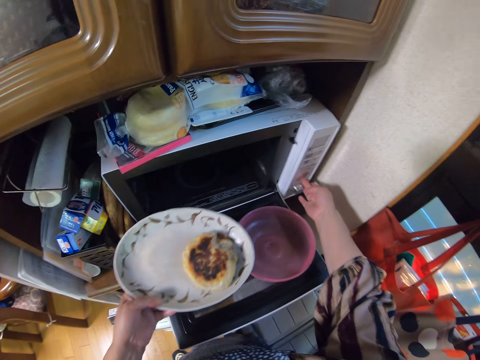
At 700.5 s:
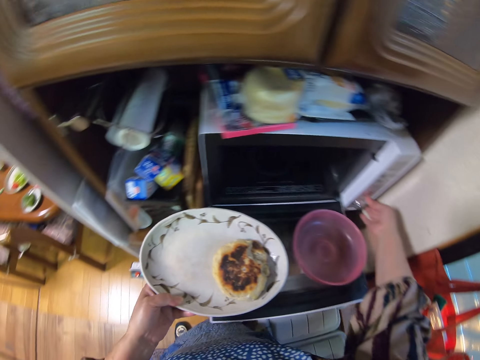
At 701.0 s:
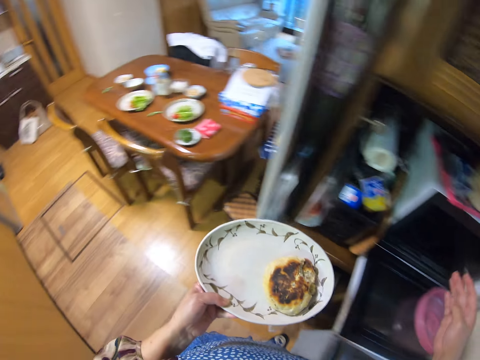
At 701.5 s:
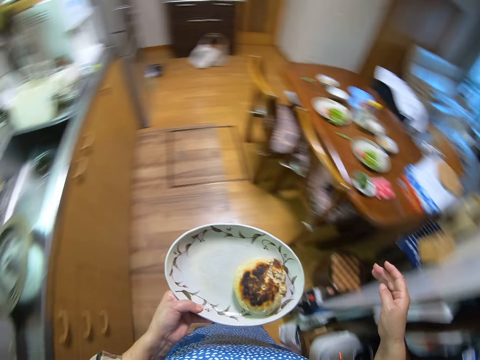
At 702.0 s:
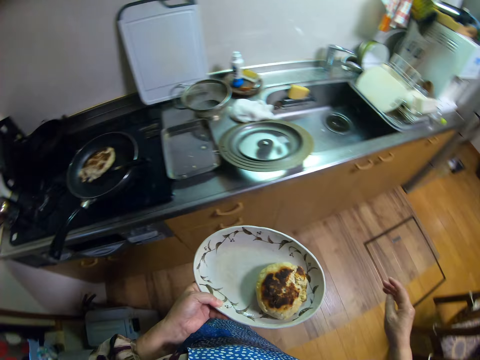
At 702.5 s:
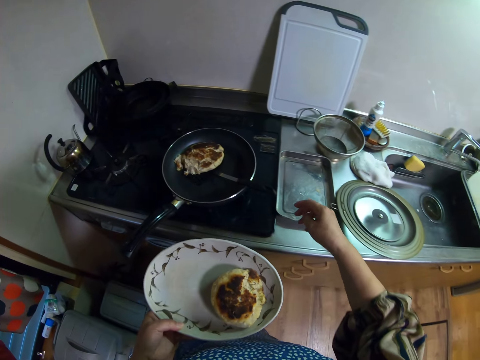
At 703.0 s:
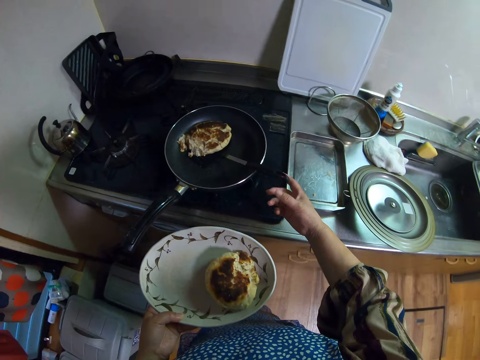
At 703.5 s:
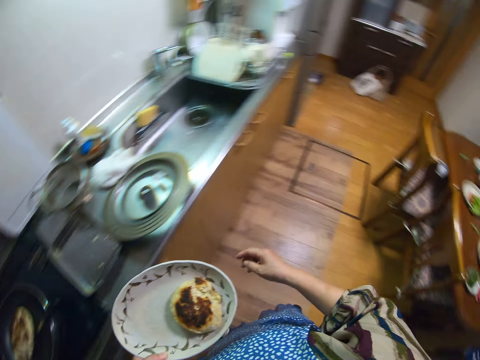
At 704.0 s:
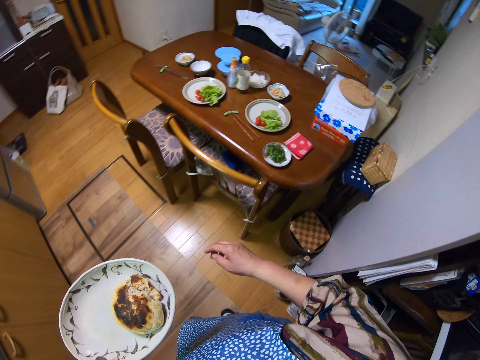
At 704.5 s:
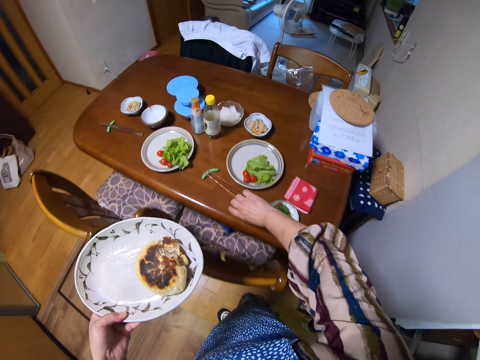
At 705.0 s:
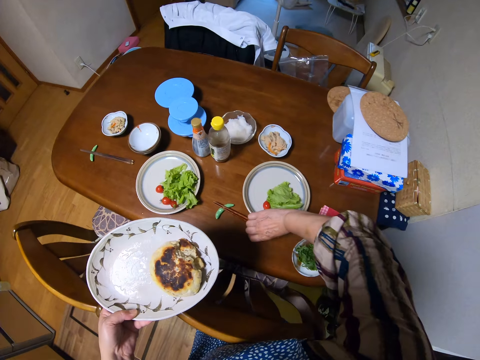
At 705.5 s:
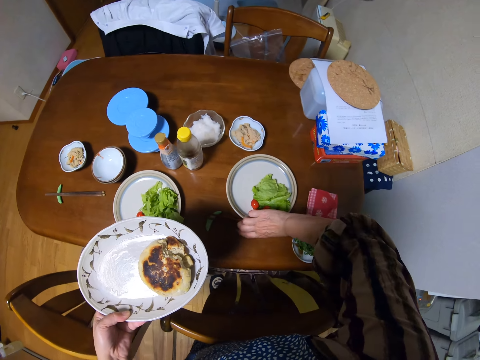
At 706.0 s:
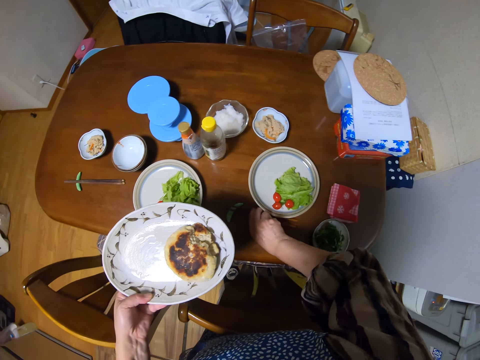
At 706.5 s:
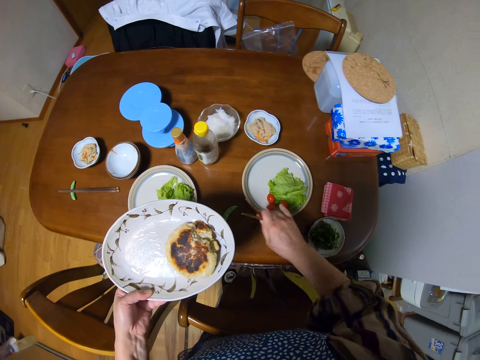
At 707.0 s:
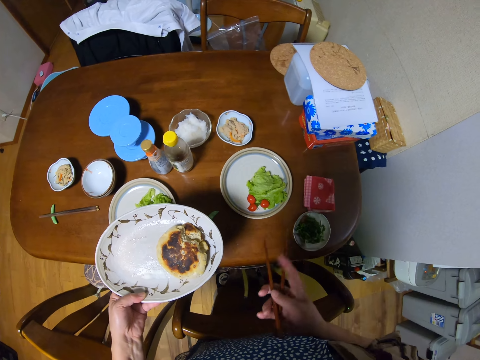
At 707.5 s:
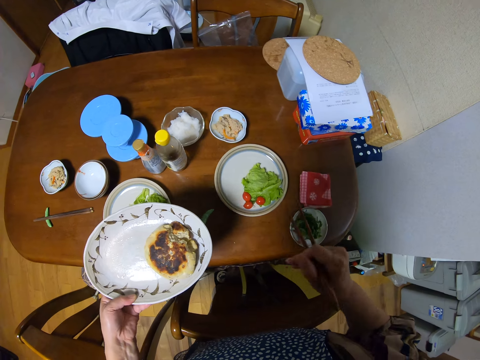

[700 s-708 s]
The camera wearer turns off the microwave with her right hand. She turns around. She walks towards the dining table. She picks up the chopsticks on the table with her right hand.
